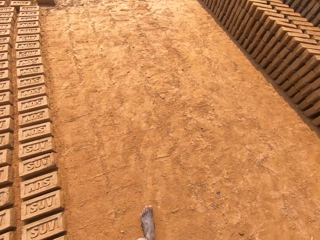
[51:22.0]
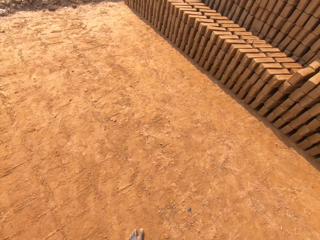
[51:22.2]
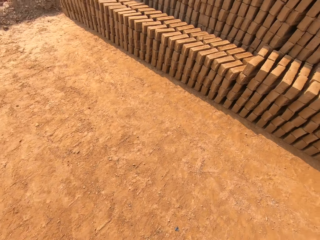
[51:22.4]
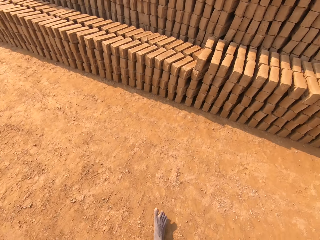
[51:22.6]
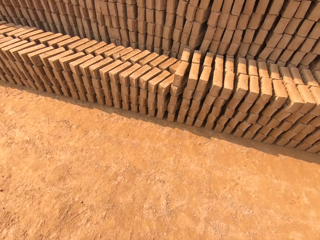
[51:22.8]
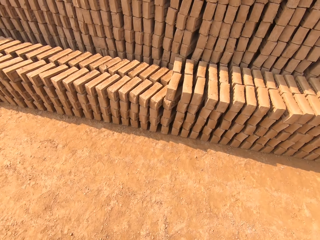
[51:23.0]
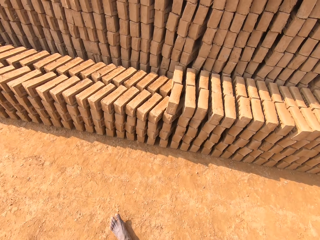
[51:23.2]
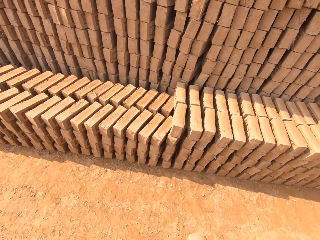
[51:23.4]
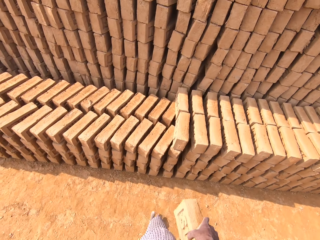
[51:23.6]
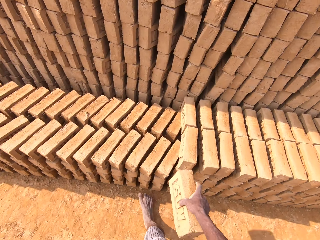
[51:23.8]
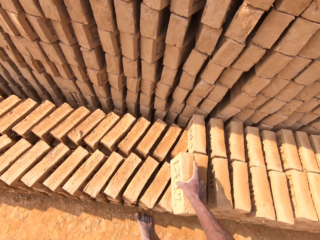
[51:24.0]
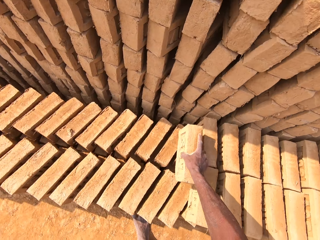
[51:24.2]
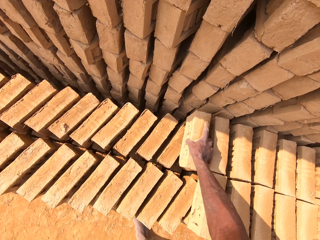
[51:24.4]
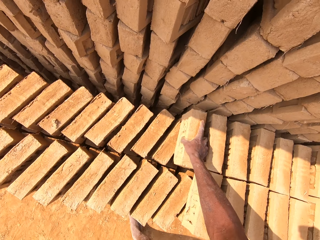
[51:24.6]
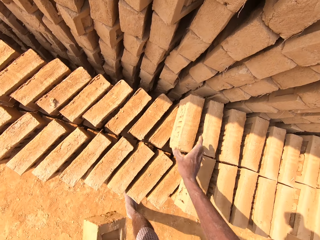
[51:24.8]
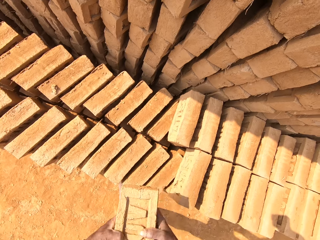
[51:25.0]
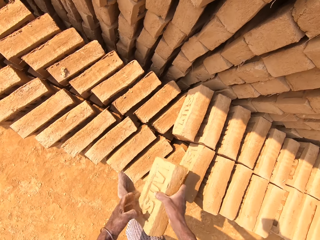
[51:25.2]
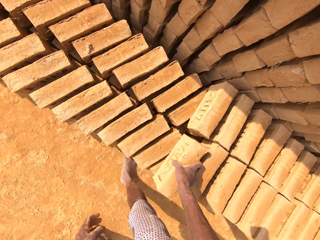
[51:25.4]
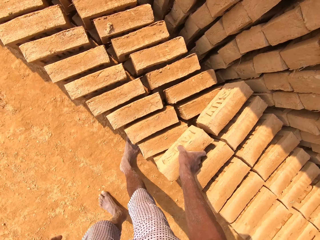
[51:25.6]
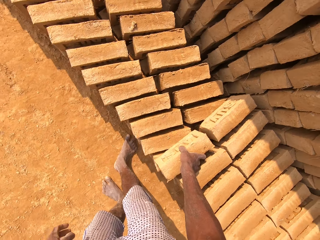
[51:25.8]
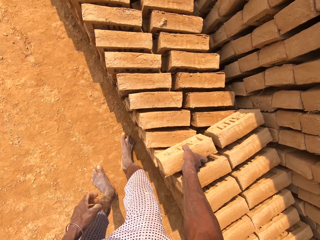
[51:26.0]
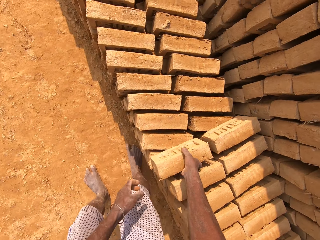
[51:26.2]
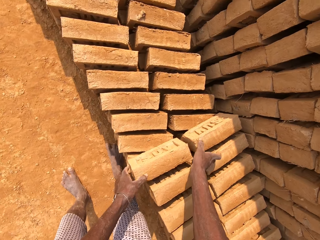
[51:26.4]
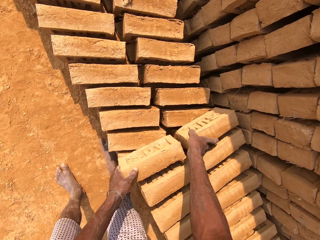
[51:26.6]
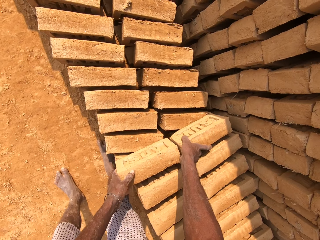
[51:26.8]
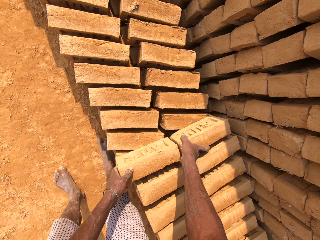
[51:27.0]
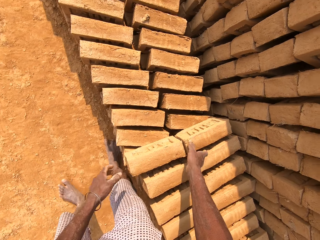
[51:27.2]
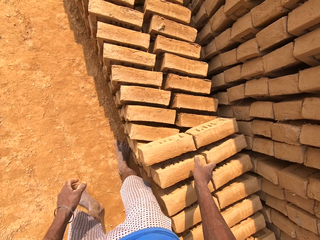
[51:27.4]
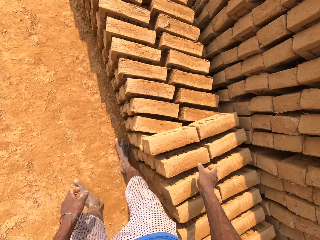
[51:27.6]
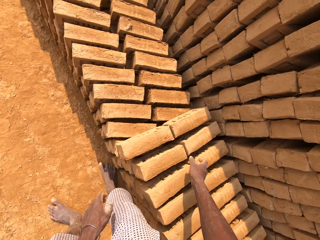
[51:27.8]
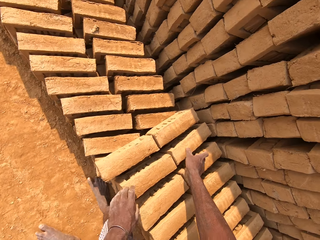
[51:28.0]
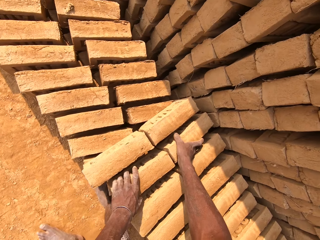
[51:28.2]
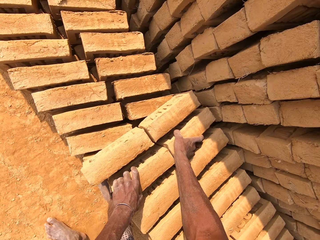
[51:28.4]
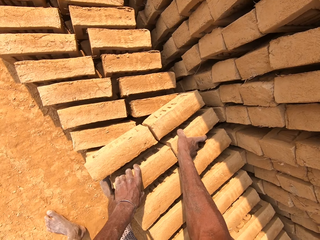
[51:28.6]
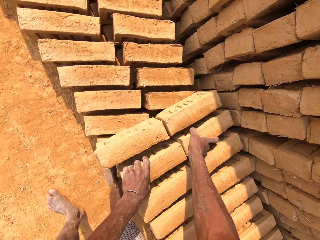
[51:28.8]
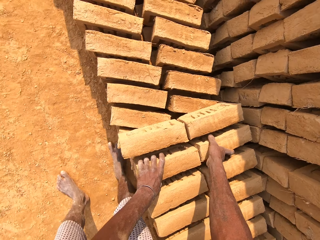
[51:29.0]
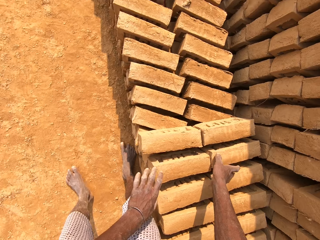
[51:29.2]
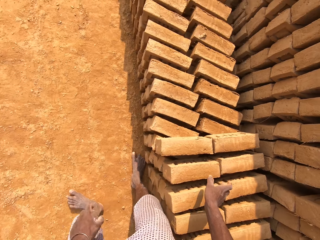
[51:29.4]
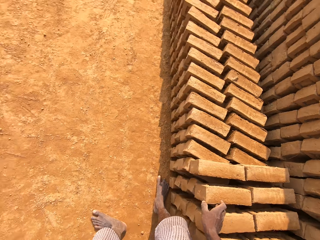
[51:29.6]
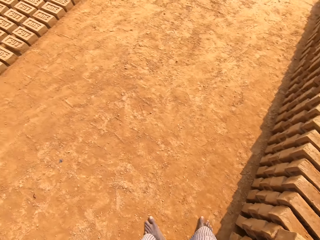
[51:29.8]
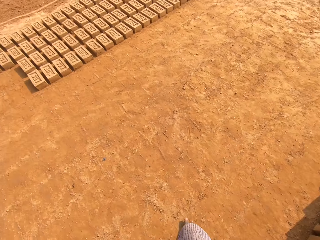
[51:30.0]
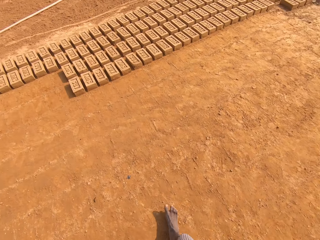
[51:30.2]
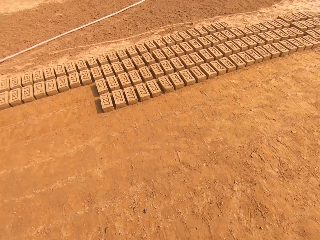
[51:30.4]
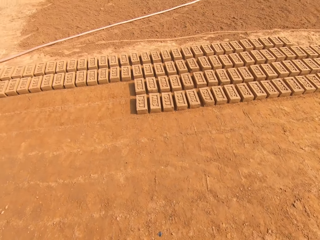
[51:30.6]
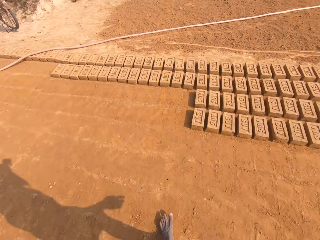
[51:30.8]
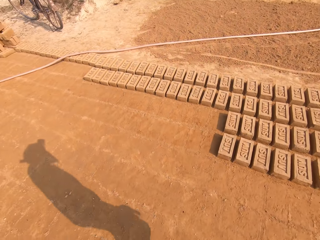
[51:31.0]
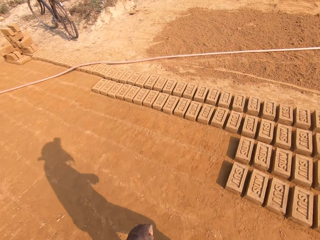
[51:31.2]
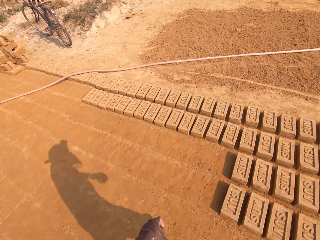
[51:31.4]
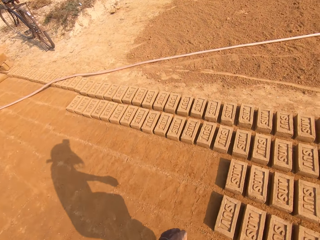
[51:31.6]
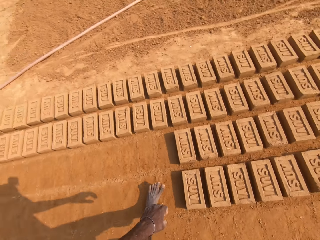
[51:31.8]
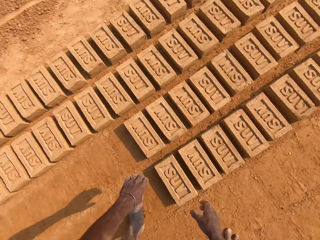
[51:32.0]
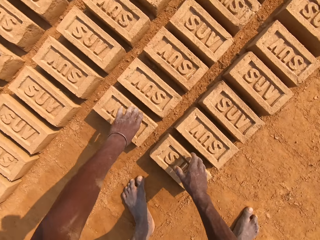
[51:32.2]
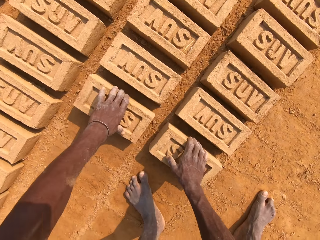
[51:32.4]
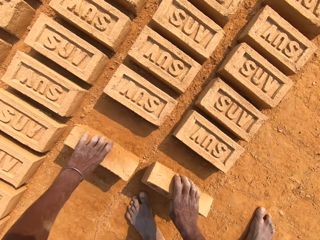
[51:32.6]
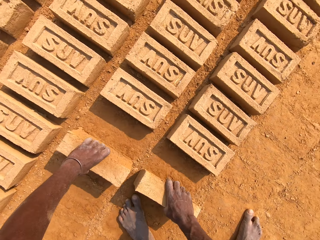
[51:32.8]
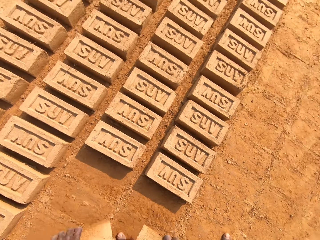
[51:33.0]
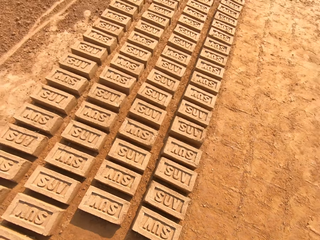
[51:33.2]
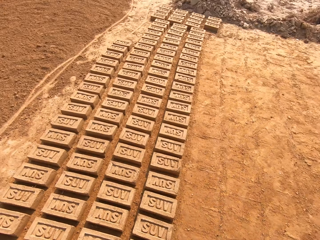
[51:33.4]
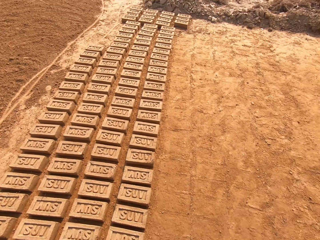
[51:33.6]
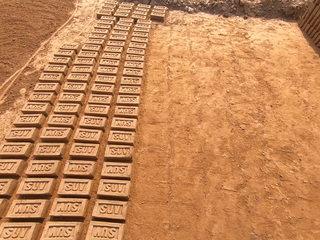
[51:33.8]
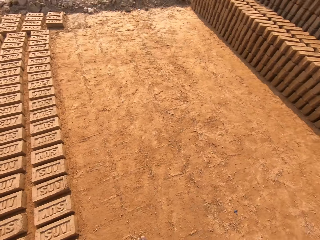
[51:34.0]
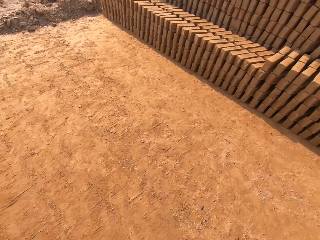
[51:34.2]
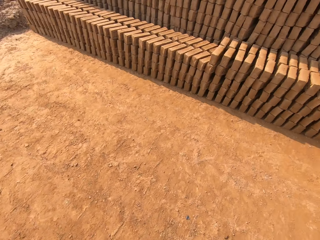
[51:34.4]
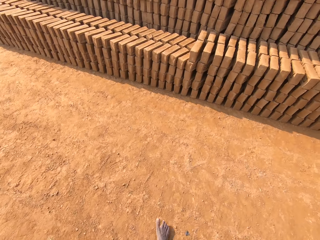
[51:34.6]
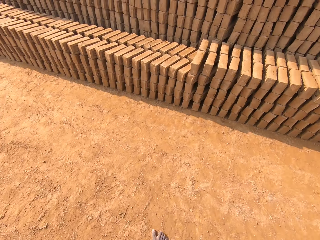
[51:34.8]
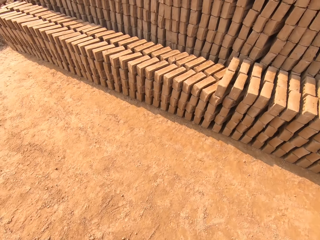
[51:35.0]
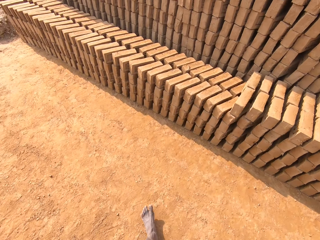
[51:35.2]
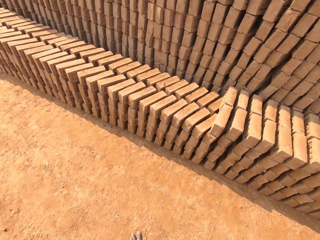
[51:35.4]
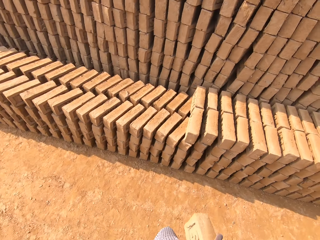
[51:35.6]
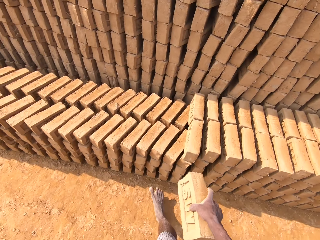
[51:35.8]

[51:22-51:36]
The camera wearer walks around the field. They put a brick on other bricks. They put a brick on other bricks again. They move a brick on other bricks. They move the bricks on other bricks. They walk around the field. They pick bricks from the ground. They walk around the field.

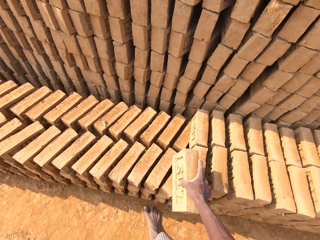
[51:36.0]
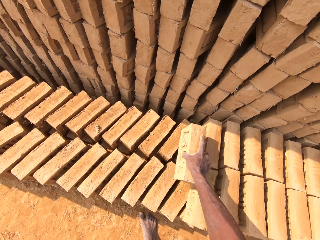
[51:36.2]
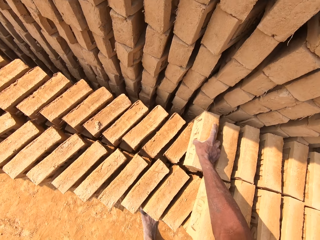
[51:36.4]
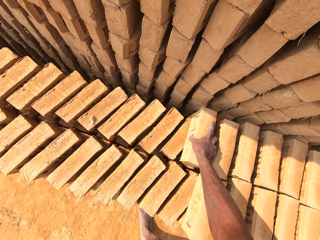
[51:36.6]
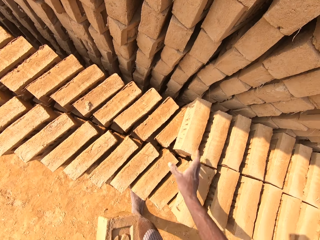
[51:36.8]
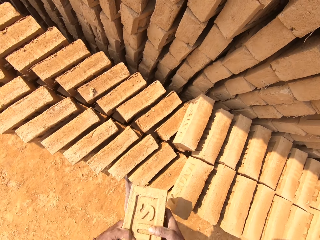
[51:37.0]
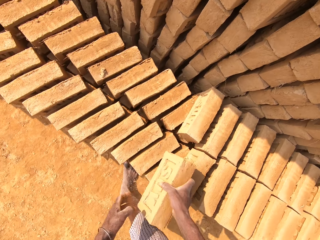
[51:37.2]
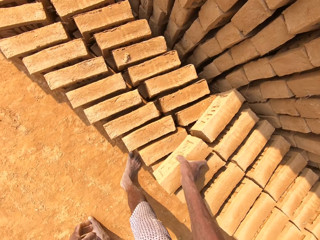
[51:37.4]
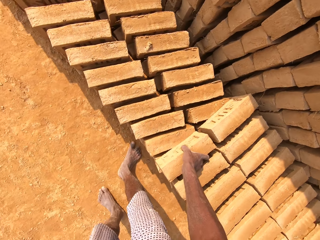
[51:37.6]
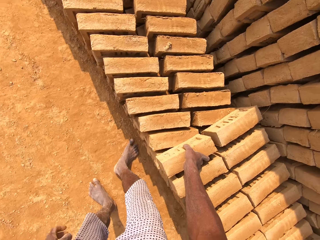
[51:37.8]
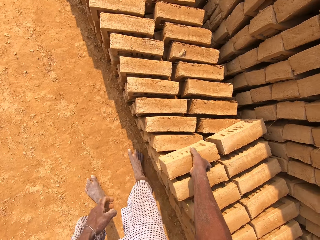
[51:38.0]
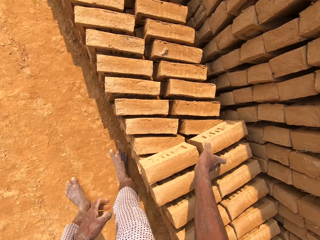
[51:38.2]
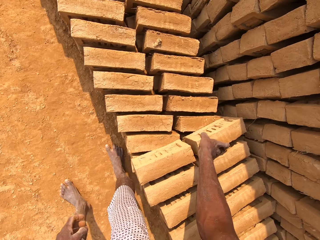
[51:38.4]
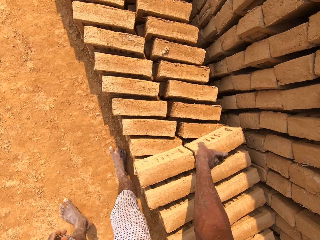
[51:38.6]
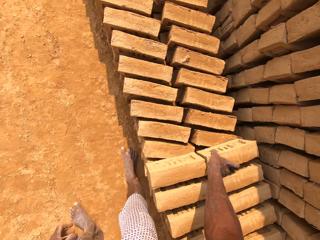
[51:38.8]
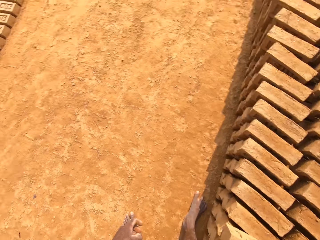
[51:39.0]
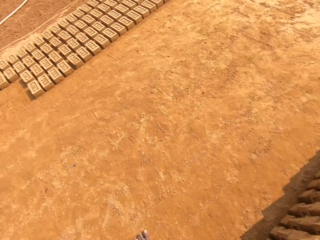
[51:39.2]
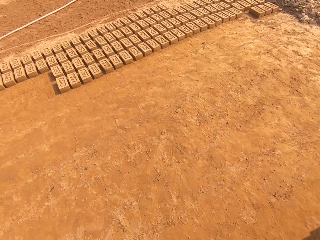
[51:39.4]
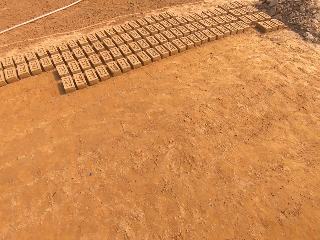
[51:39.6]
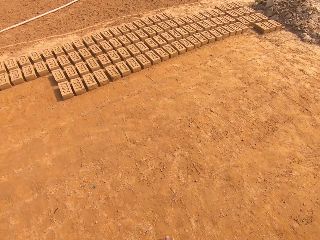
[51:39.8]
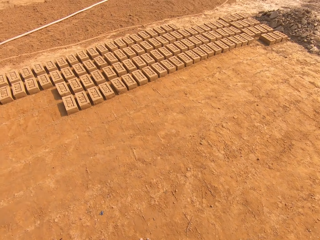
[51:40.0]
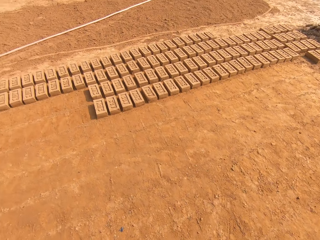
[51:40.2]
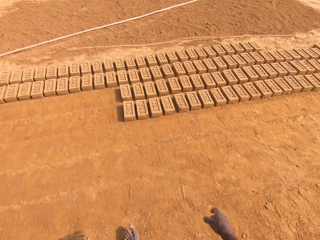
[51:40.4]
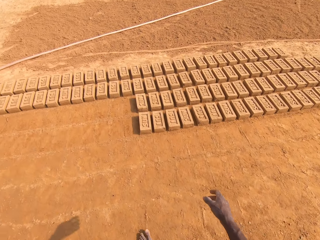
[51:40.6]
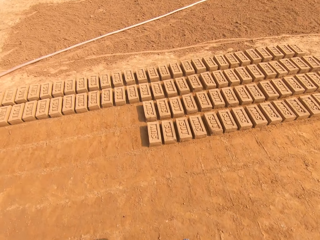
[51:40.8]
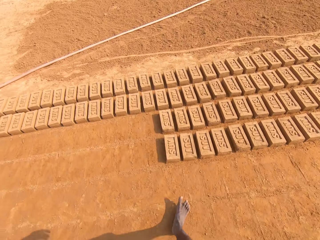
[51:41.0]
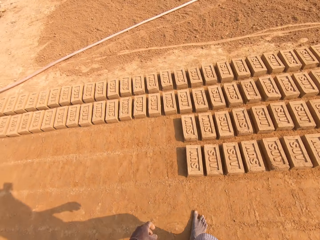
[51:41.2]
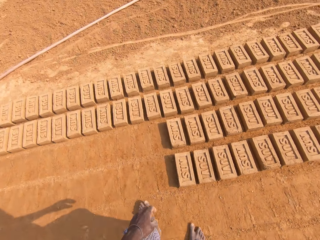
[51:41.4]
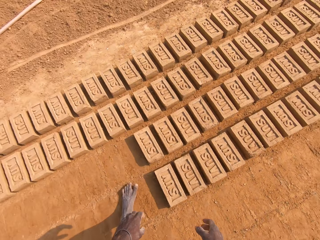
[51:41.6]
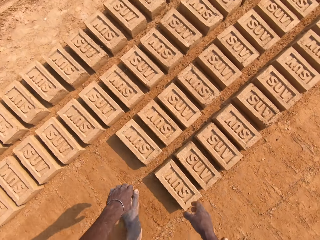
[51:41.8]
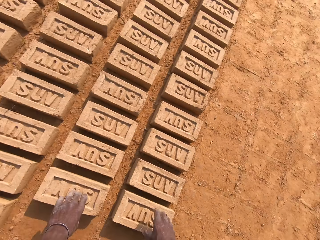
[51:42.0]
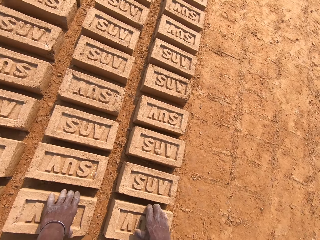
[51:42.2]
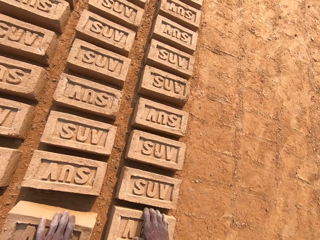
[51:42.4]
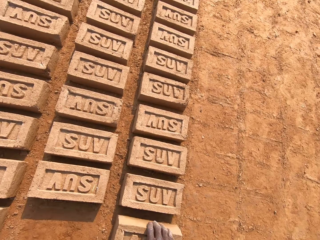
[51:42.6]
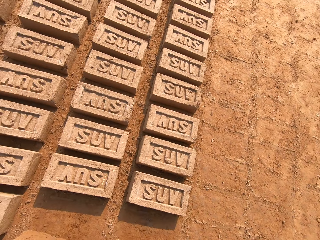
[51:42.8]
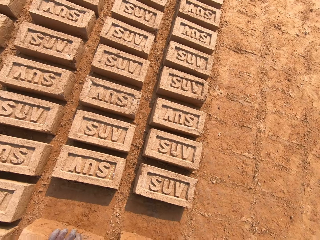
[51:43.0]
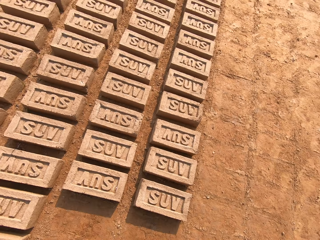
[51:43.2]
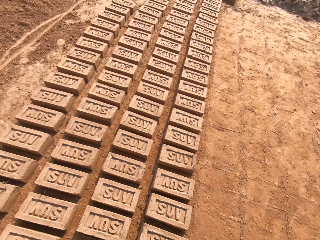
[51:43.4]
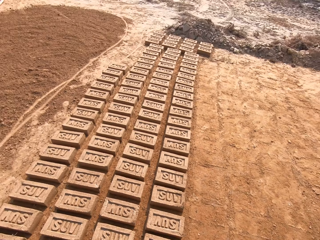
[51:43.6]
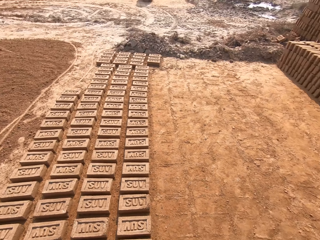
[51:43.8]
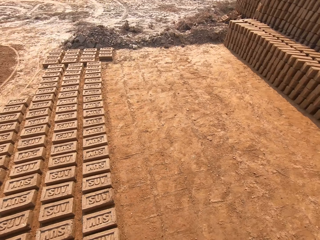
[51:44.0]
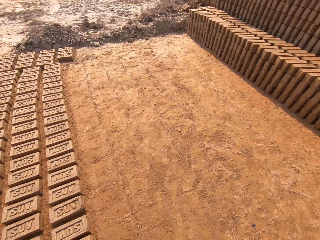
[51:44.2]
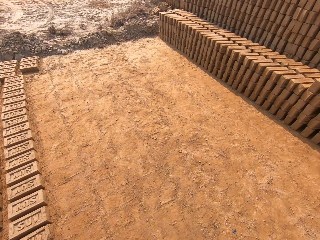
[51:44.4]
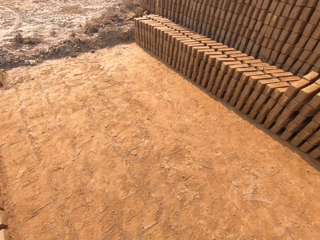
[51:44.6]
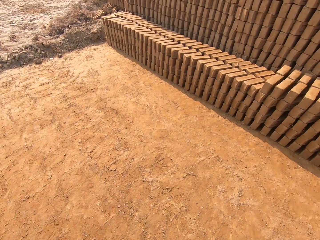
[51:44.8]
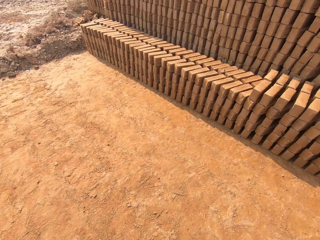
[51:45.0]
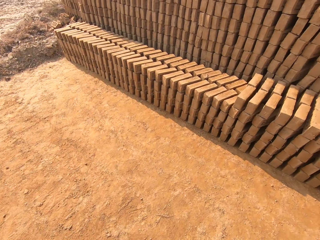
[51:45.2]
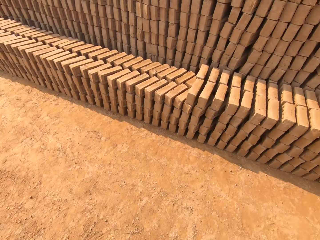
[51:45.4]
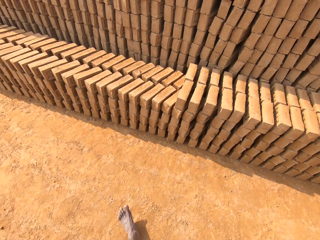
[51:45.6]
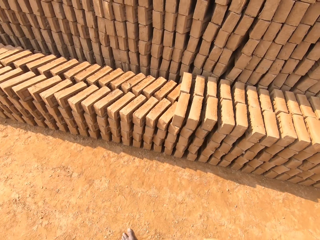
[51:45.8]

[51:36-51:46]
The camera wearer puts a brick on other bricks. They put a brick on other bricks again. They move a brick on other bricks. They walk around the field. They pick bricks from the ground. They walk around the field.
